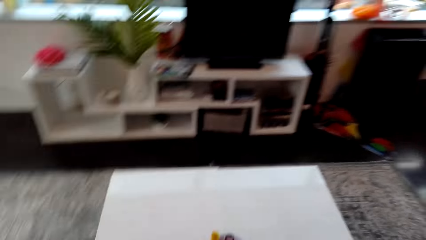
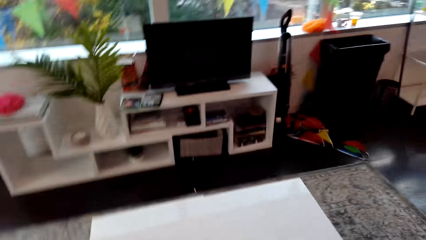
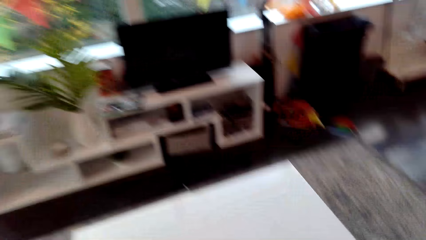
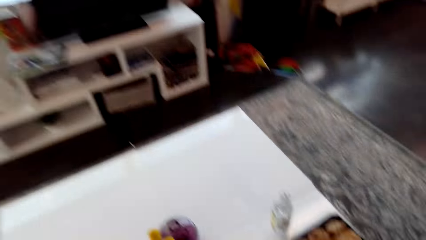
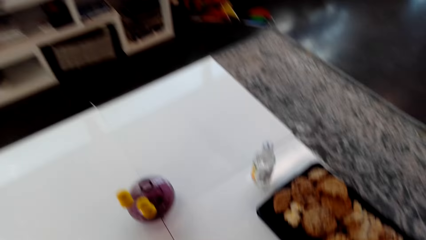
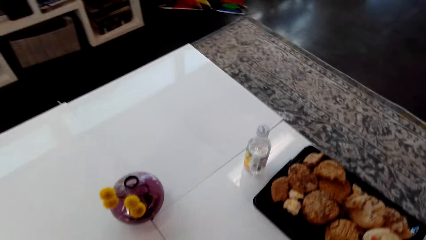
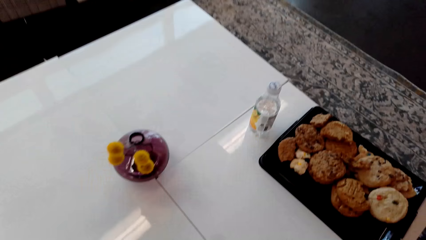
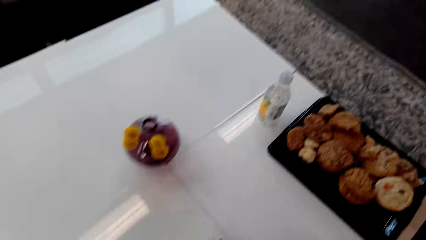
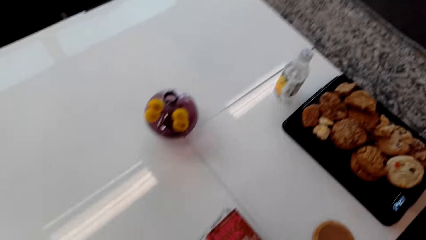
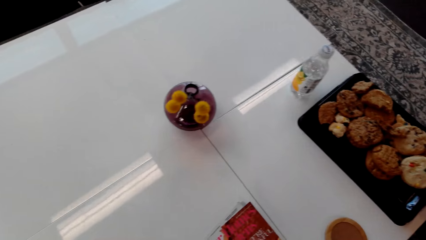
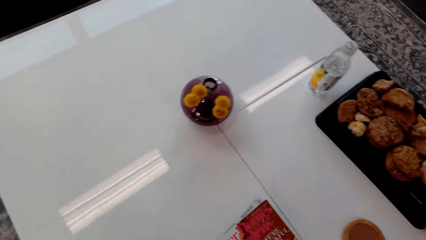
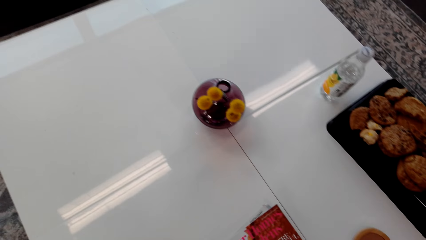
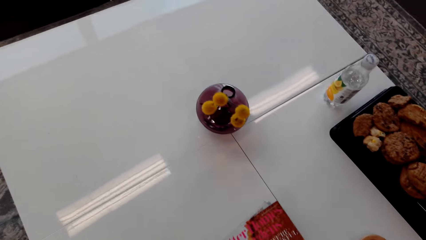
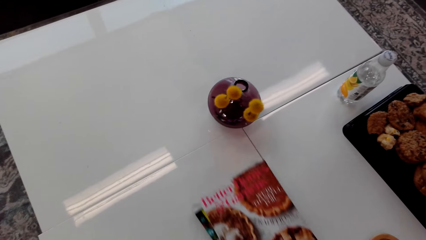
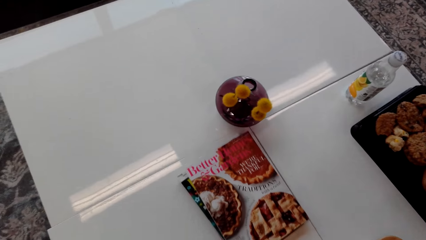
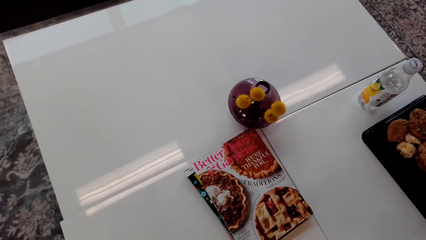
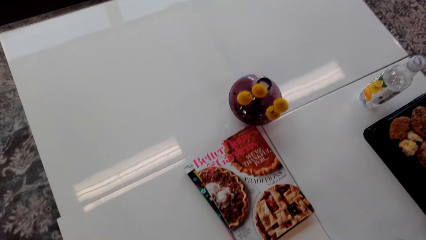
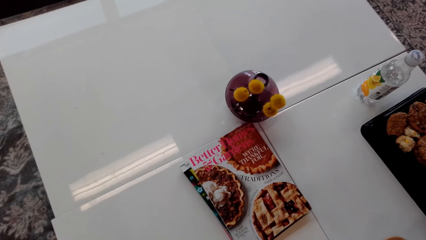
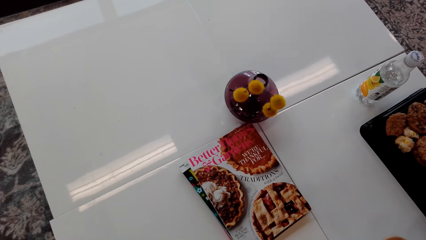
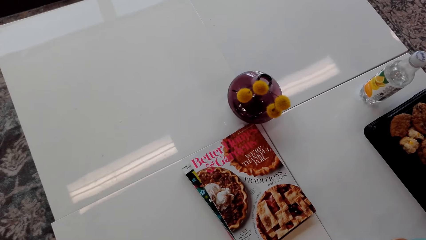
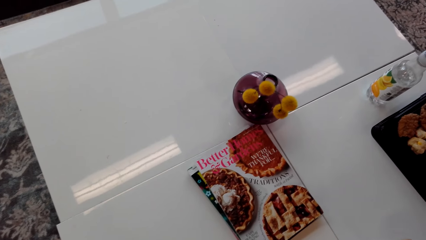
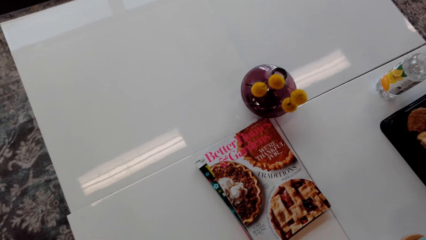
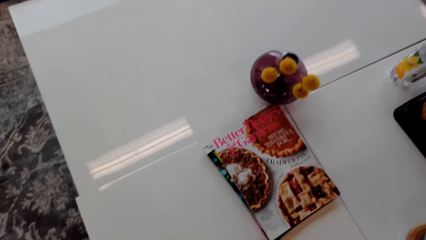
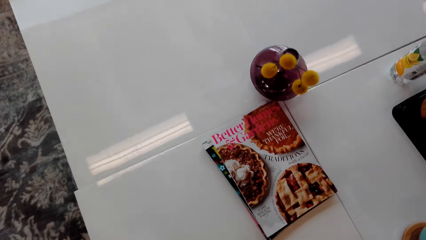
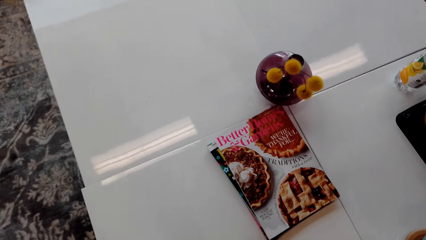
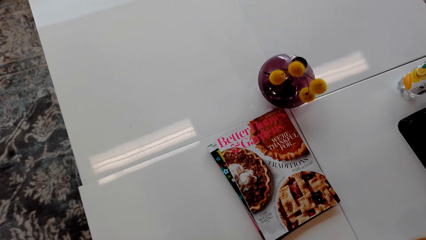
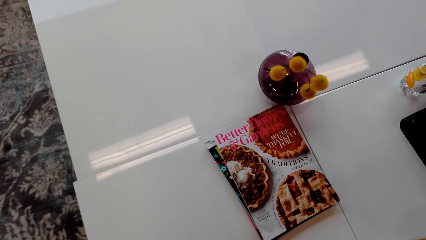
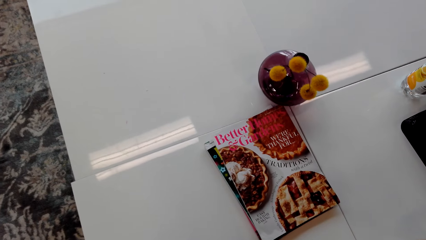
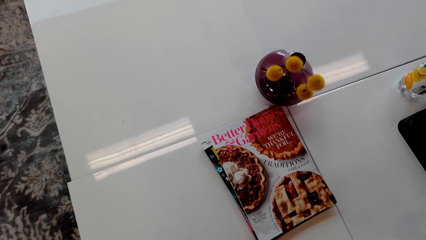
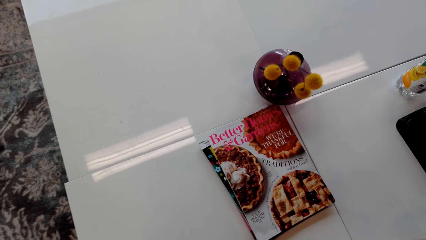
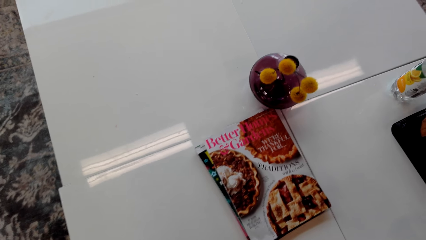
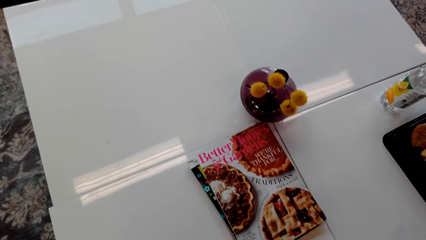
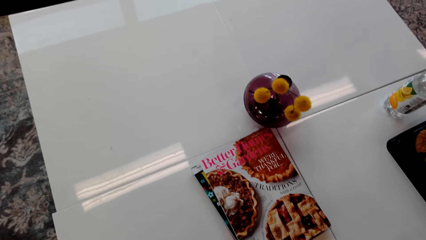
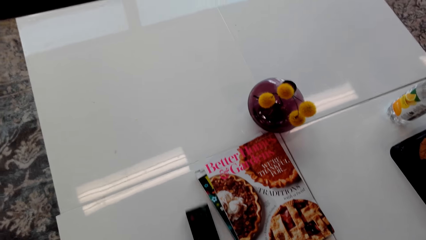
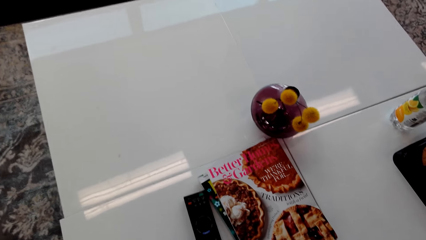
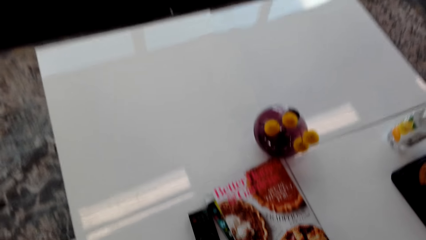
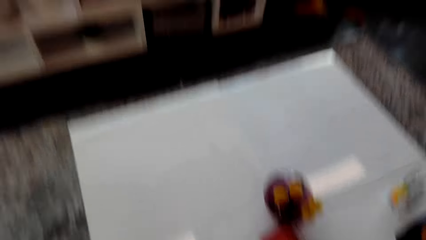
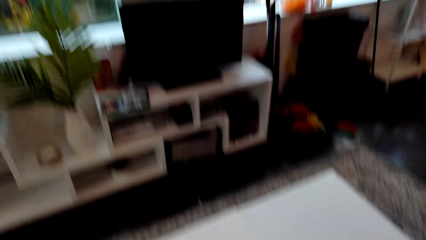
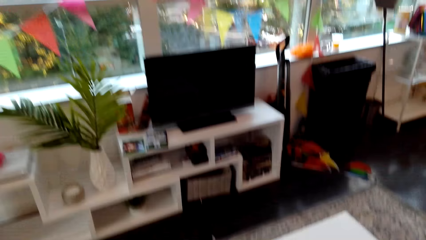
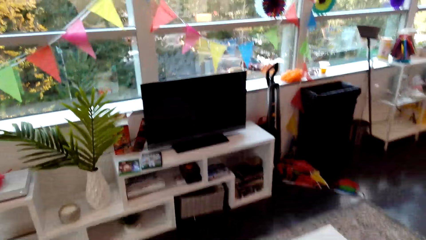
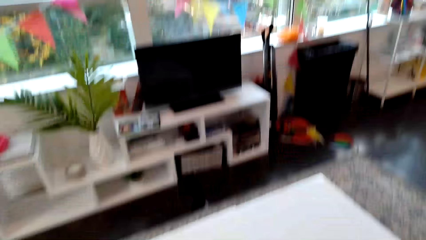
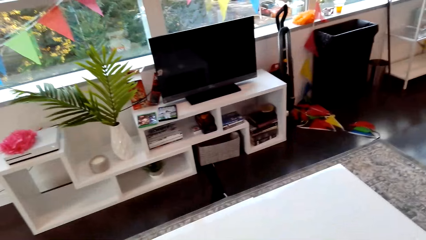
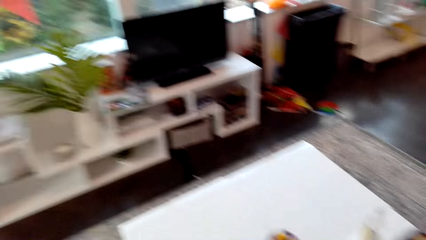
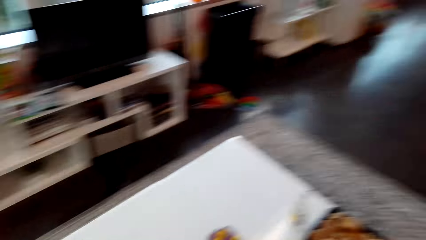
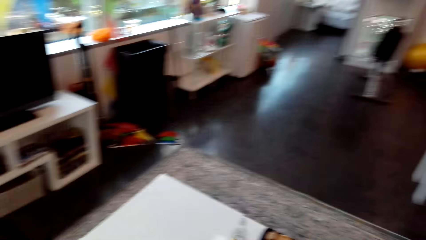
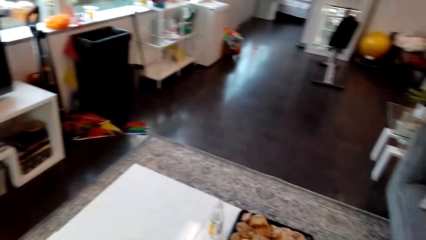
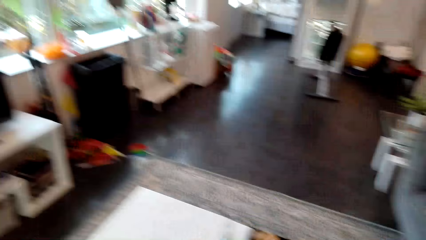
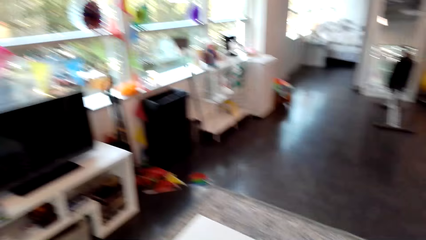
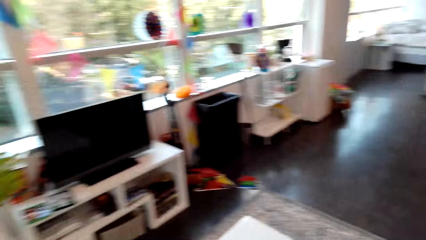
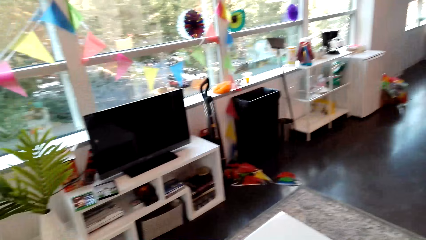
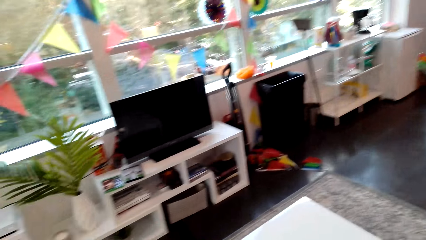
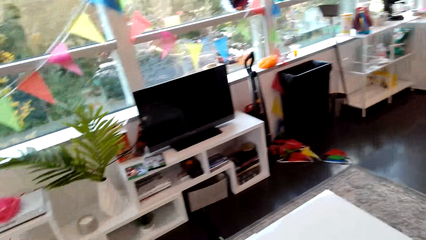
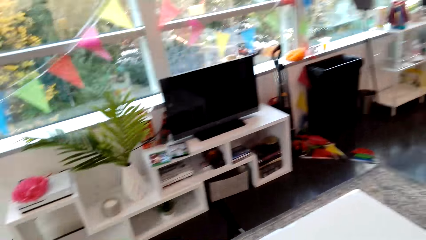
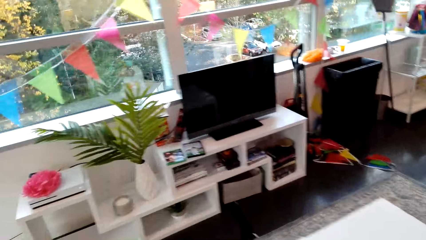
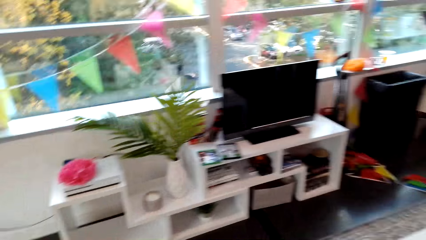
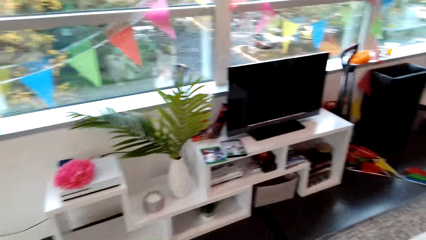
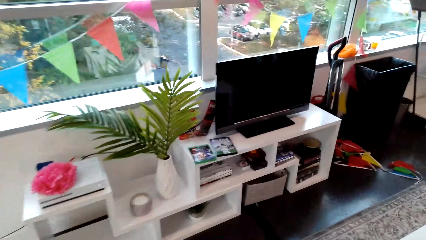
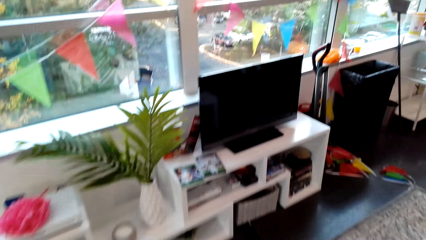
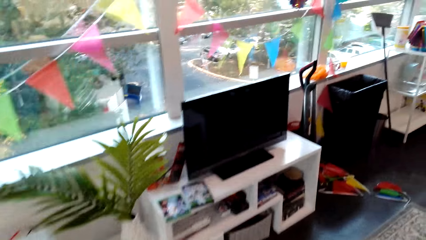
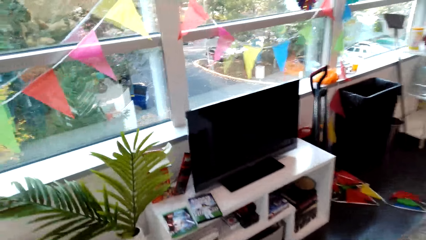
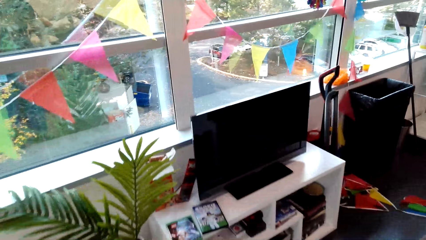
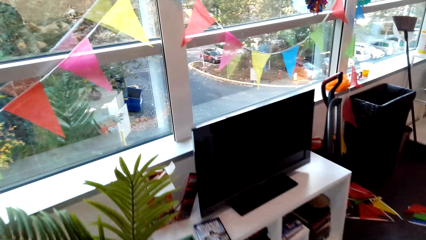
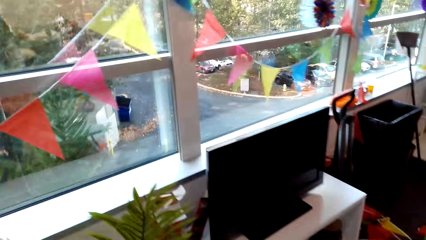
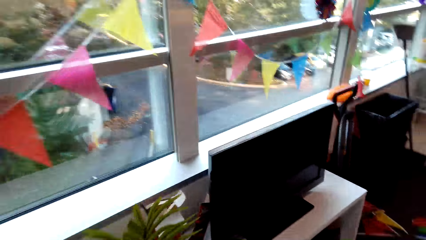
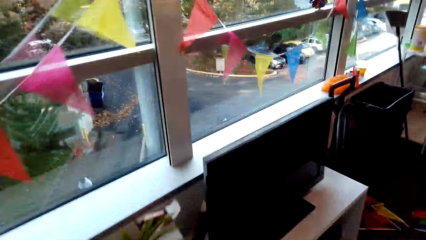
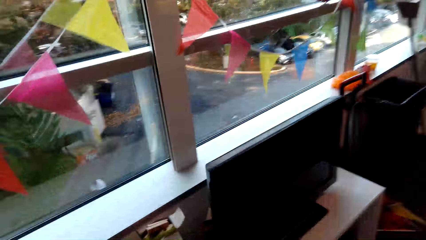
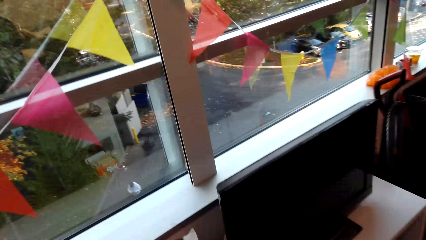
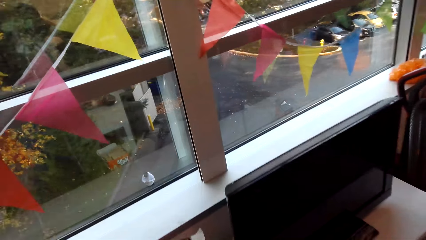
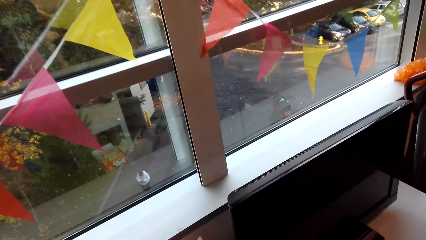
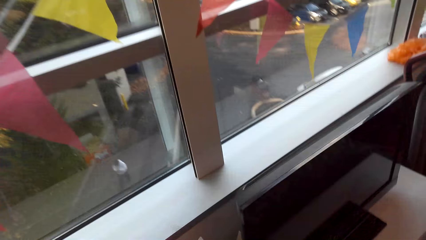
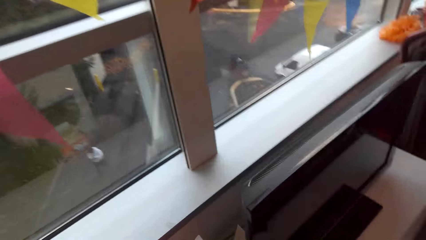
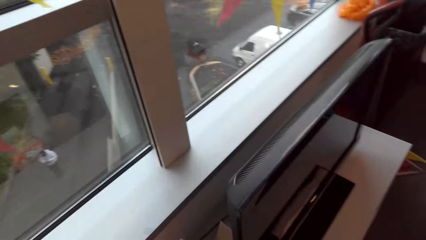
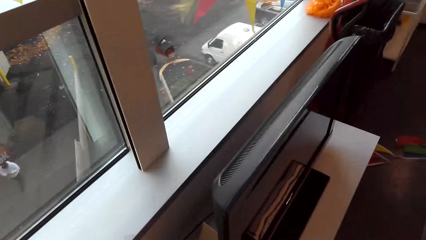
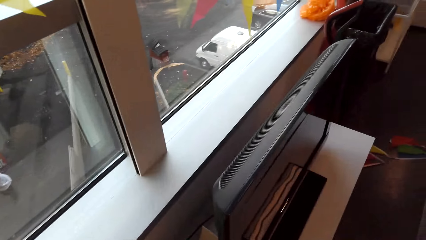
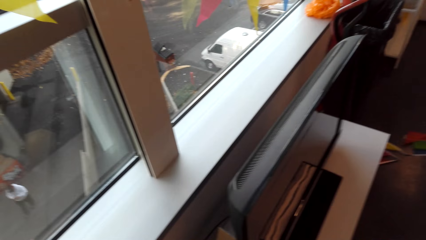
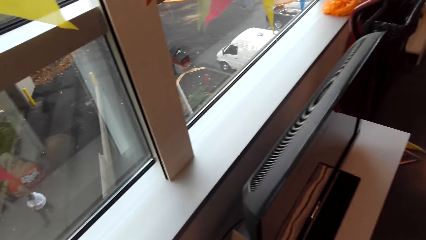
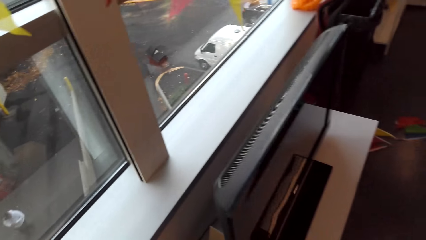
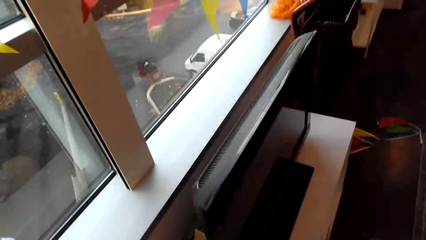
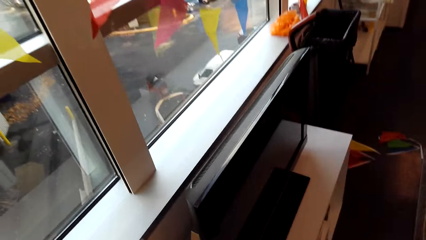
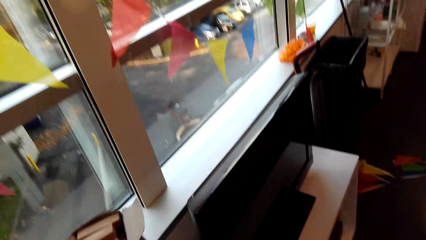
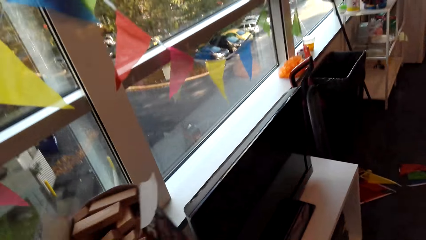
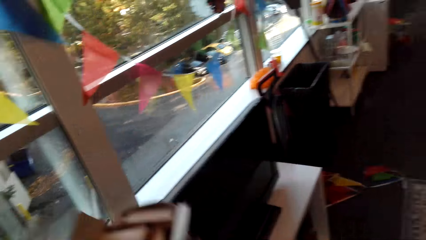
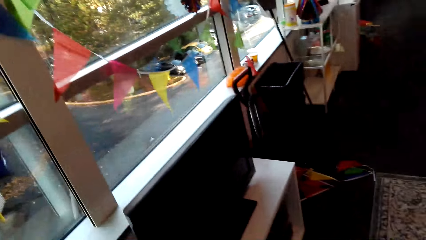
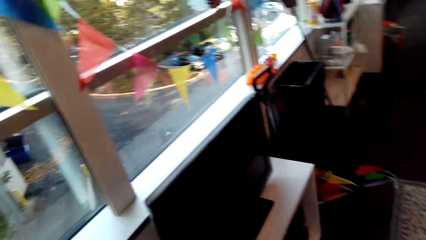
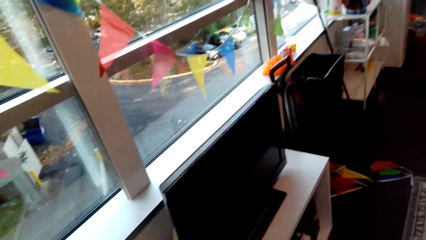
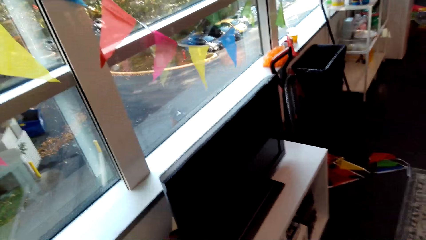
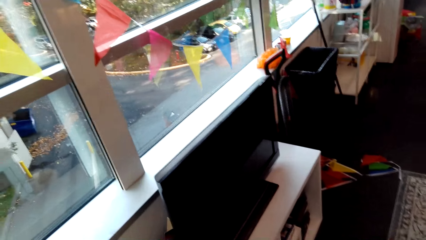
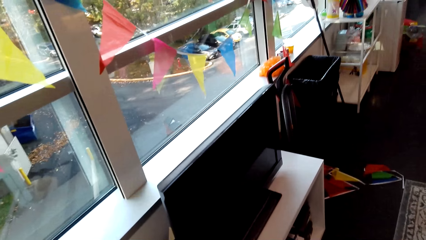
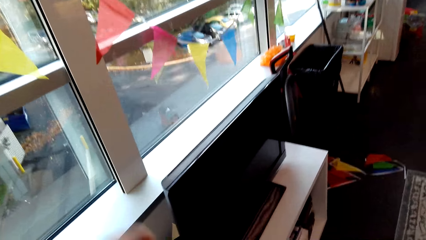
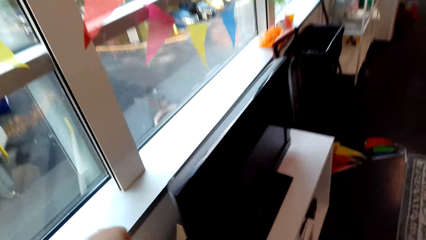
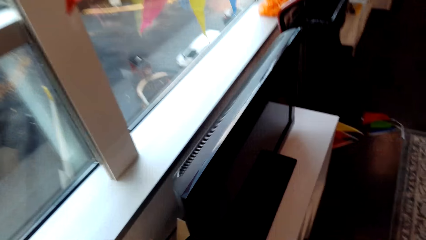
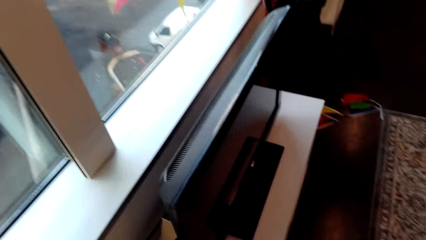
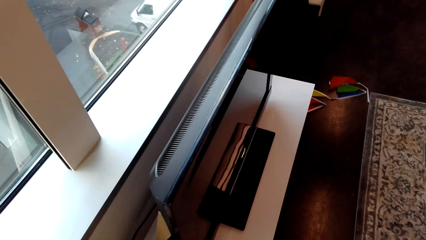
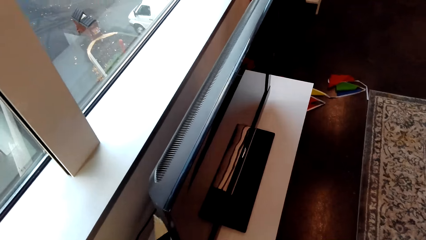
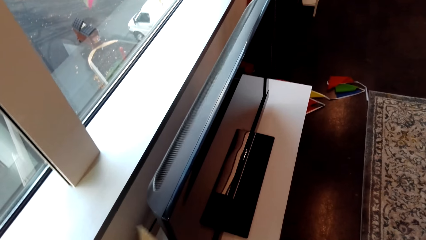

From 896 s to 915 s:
The camera wearer moves the magazines on the table. They put the magazine on the table. They put the remote on the table. They walk around the room. They pick up a box of a stack of blocks of wood behind the TV.
